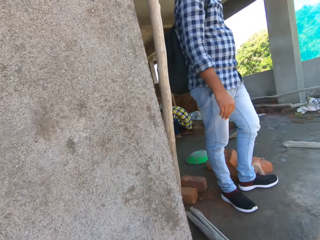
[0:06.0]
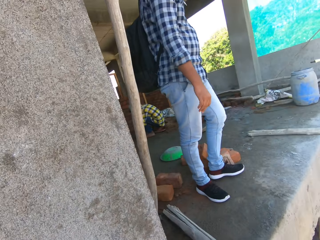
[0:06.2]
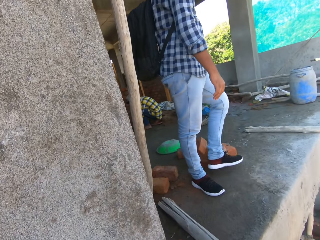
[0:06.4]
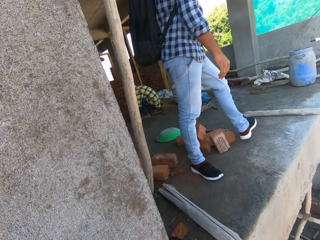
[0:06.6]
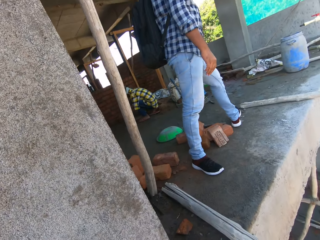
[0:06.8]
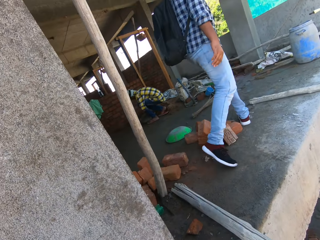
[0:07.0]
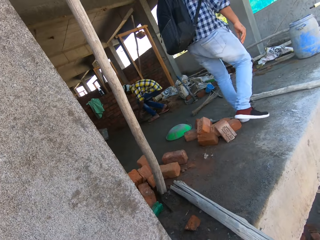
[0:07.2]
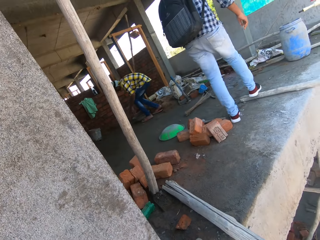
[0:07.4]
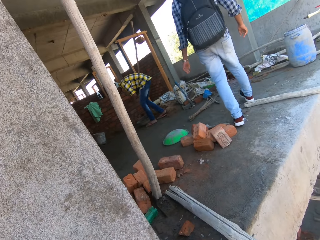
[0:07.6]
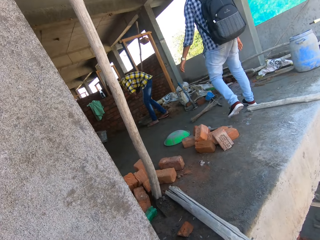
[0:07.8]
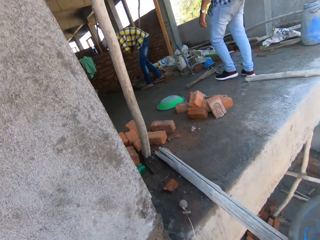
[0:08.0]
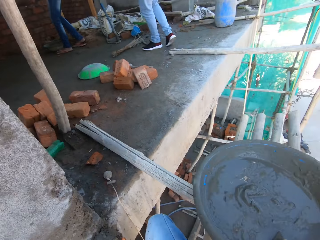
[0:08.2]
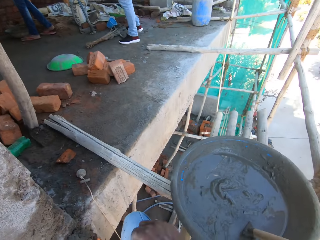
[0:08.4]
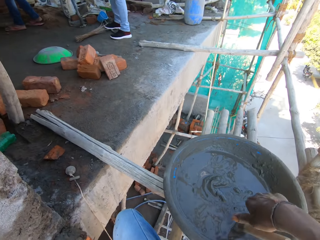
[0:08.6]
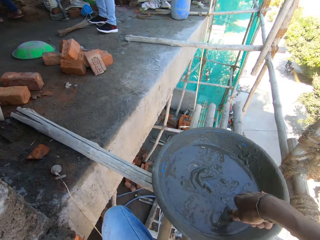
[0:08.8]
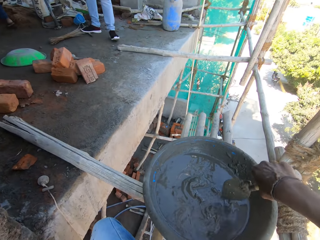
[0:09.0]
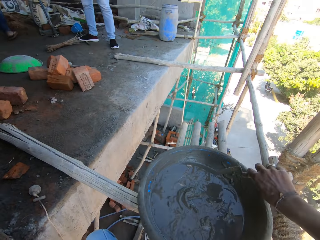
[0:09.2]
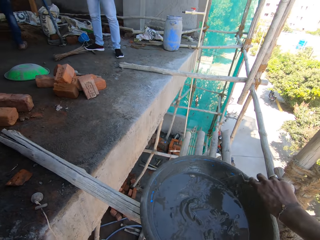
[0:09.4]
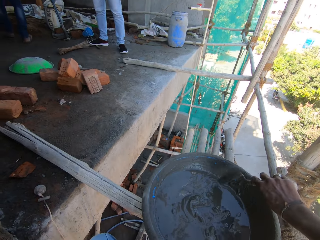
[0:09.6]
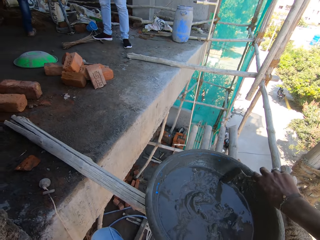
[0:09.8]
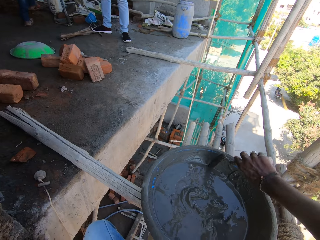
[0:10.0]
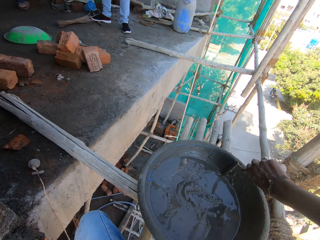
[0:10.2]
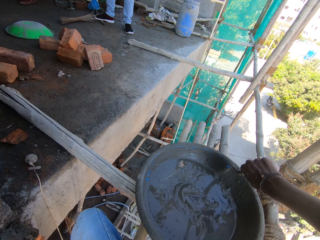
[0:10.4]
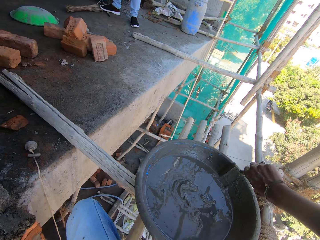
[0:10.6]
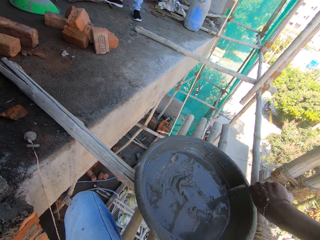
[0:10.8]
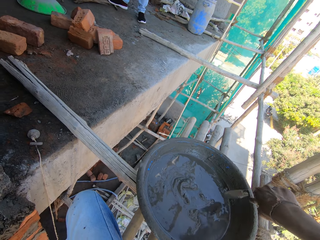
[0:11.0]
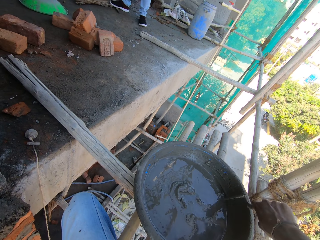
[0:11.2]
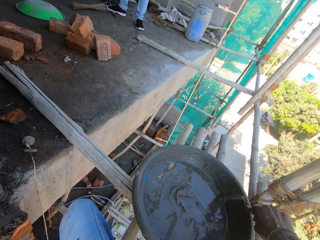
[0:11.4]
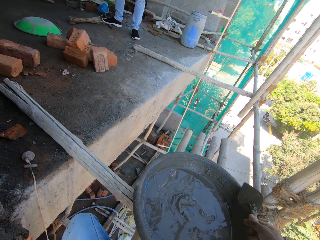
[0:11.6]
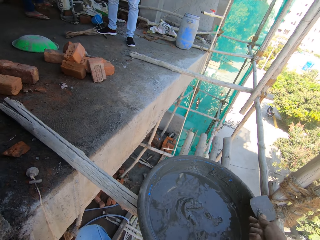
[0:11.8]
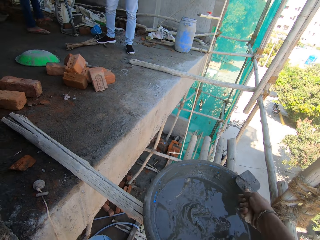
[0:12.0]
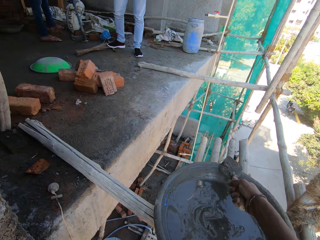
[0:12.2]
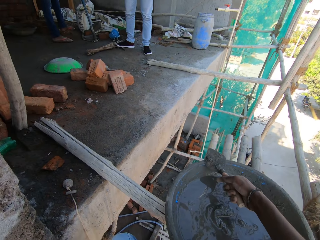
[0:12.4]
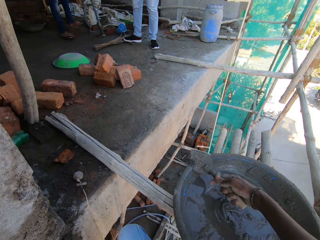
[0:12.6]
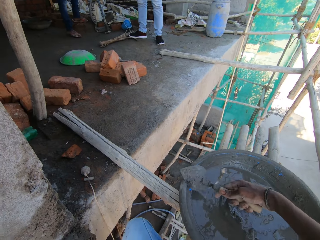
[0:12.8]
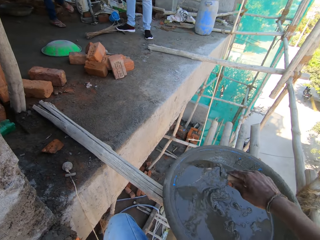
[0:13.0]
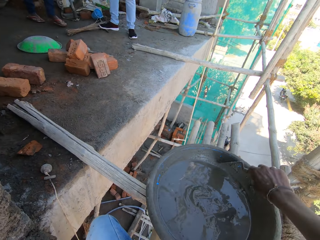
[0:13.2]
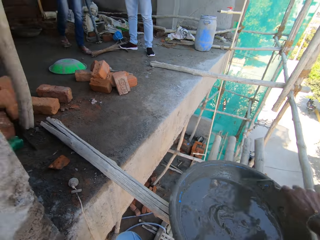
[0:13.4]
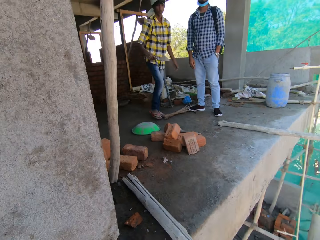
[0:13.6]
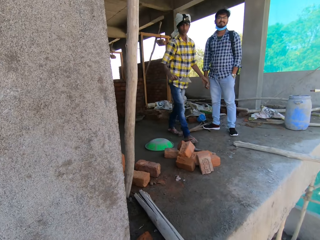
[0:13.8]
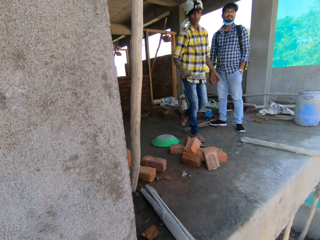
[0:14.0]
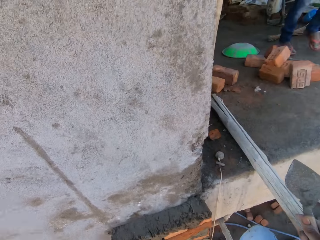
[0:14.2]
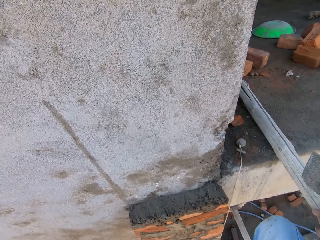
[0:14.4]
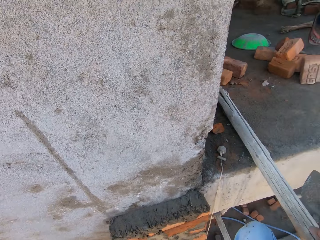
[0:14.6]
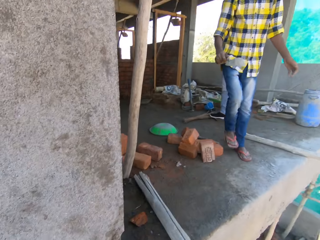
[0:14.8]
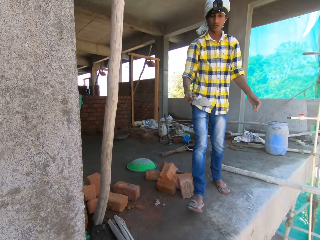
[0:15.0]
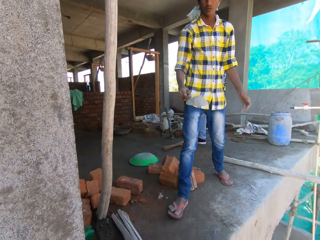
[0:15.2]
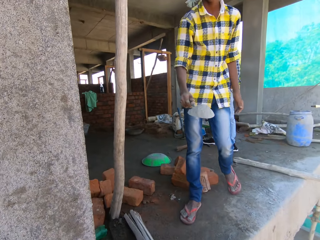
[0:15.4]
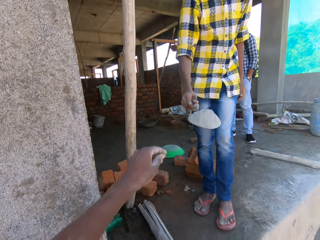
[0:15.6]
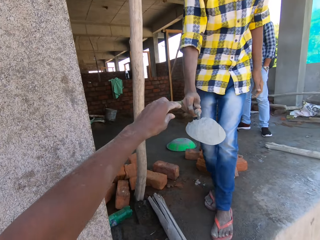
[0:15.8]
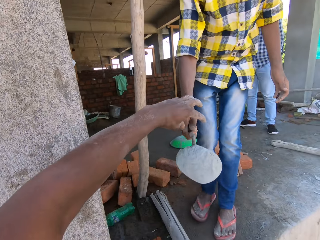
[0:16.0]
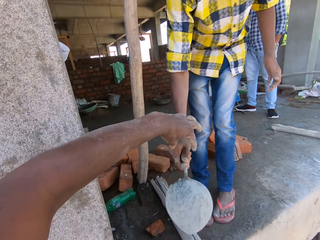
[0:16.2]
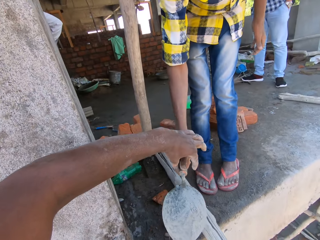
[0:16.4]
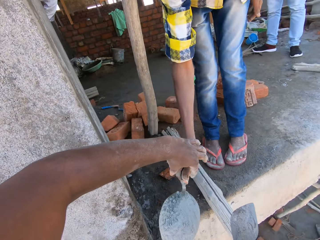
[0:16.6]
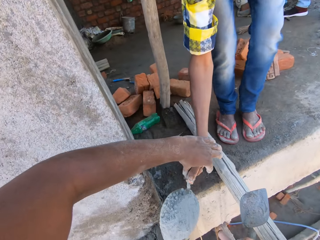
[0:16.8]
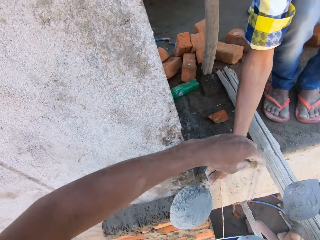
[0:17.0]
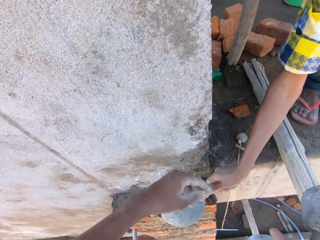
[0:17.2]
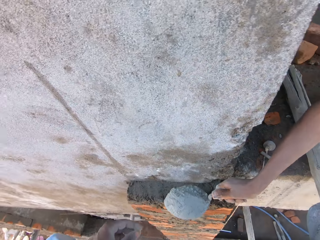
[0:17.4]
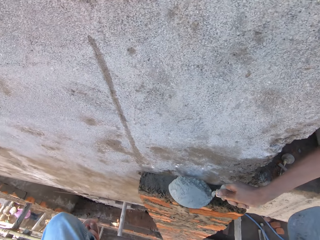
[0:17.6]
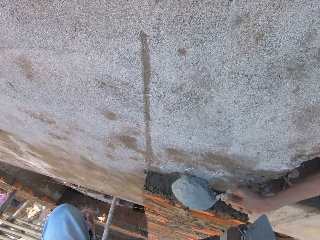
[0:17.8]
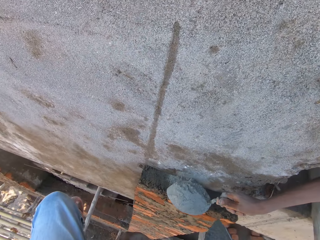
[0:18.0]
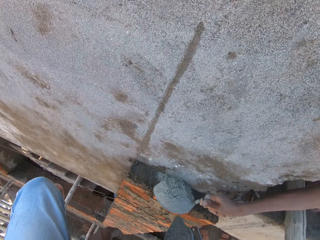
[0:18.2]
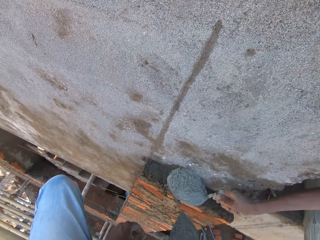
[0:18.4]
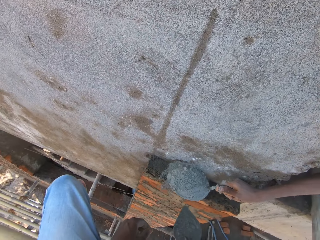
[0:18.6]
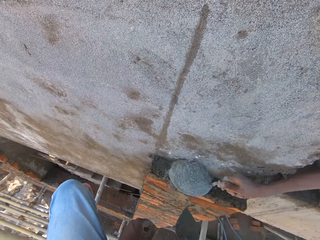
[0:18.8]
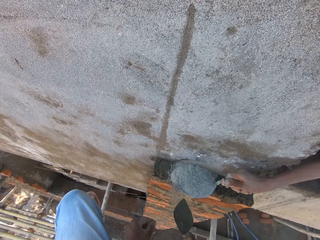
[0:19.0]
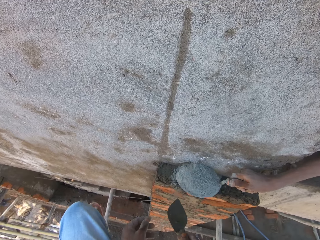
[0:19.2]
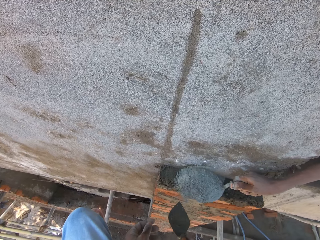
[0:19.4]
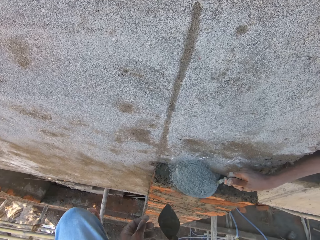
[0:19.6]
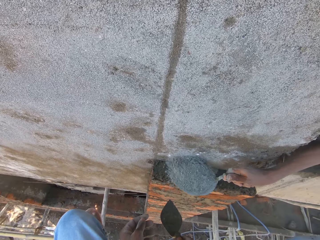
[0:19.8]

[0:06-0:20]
The camera wearer converses. A man walks away. The camera wearer picks a trowel from a pan on a bamboo stick with his right hand. He hits the pan with the trowel in his right hand. He scrapes mortar from the pan on the bamboo stick with his right hand. He takes the cement with the trowel. Another man walks towards the camera wearer with cement on a trowel in his right hand. The camera wearer takes the trowel. The other man pours cement on a concrete wall from the trowel in his right hand.

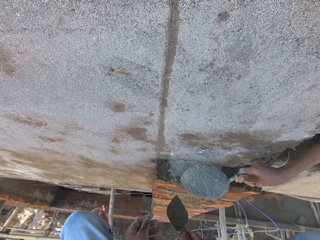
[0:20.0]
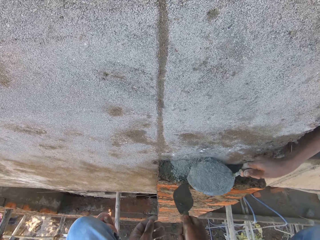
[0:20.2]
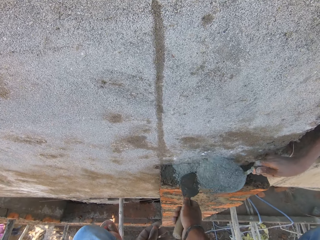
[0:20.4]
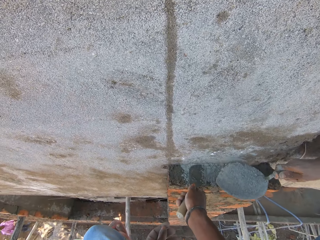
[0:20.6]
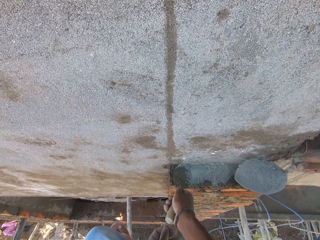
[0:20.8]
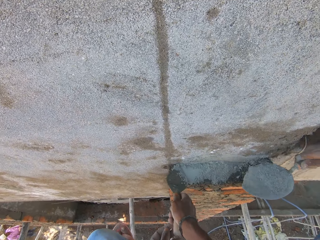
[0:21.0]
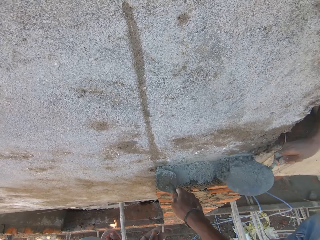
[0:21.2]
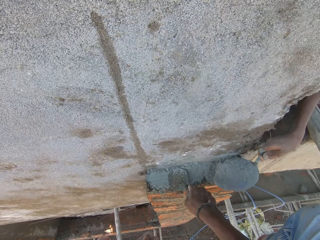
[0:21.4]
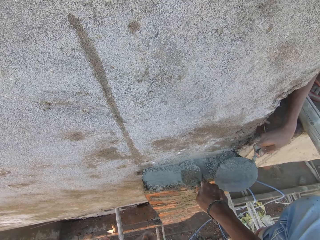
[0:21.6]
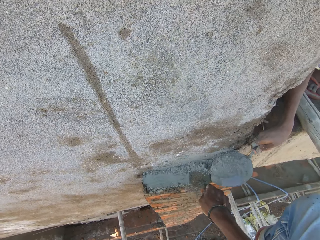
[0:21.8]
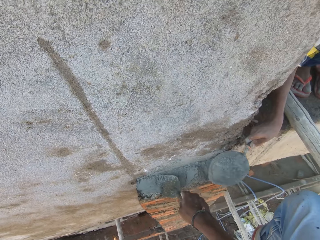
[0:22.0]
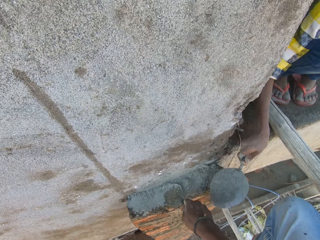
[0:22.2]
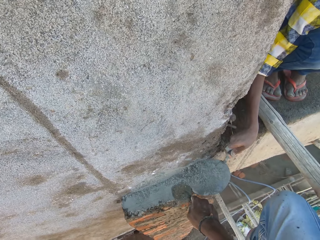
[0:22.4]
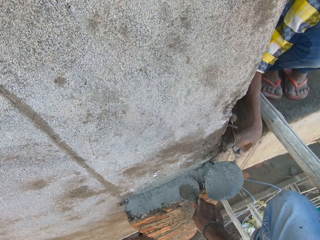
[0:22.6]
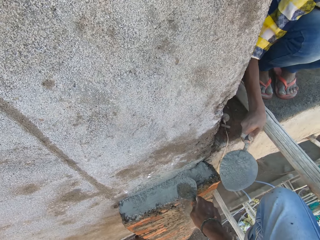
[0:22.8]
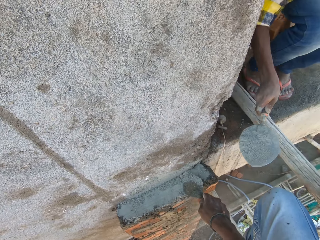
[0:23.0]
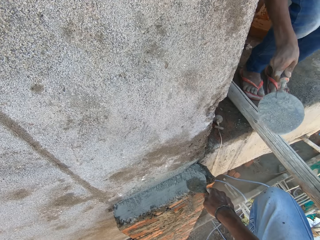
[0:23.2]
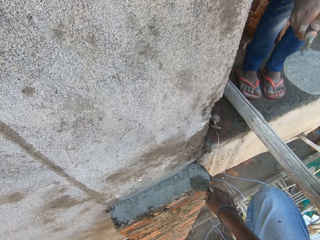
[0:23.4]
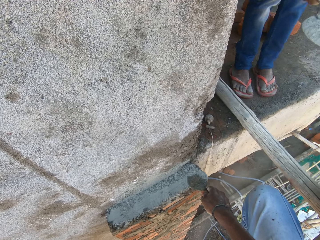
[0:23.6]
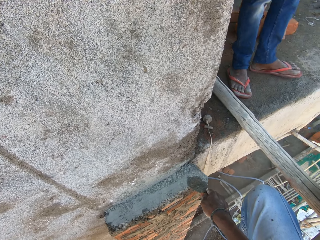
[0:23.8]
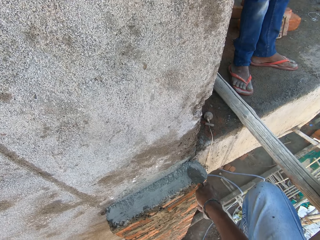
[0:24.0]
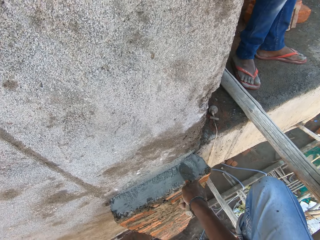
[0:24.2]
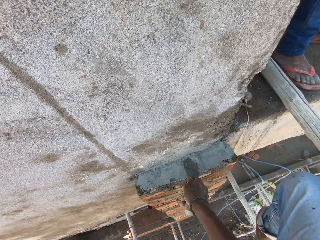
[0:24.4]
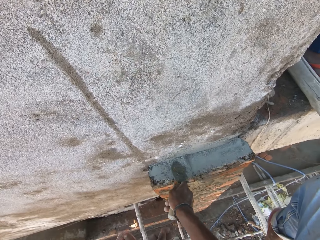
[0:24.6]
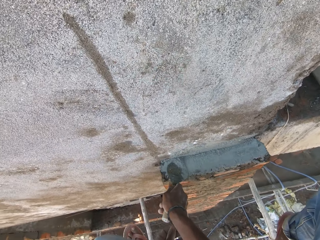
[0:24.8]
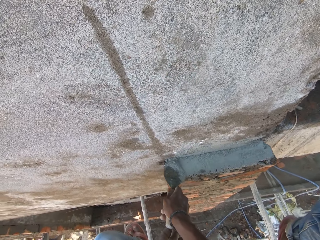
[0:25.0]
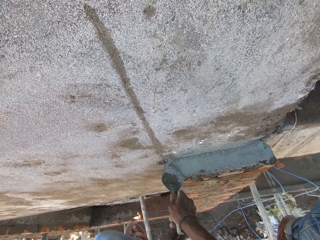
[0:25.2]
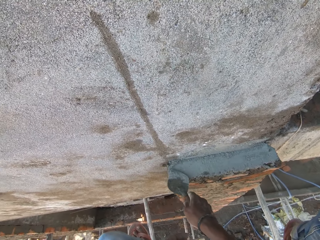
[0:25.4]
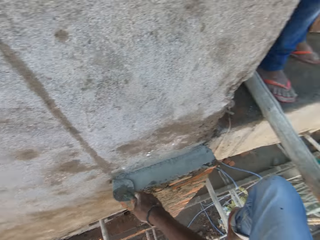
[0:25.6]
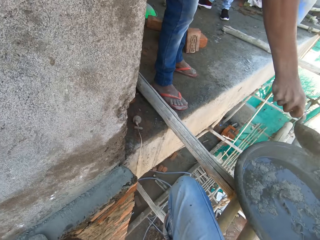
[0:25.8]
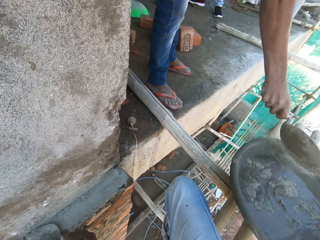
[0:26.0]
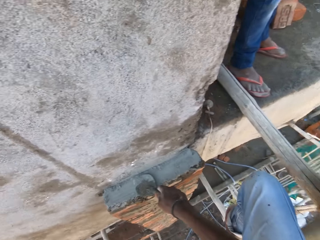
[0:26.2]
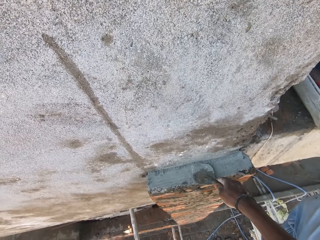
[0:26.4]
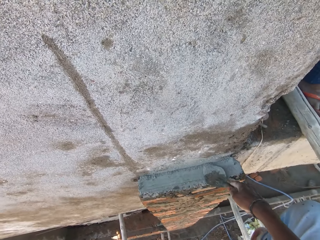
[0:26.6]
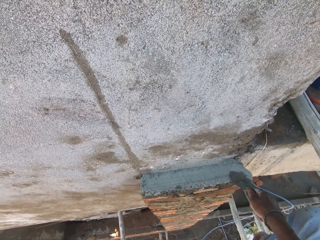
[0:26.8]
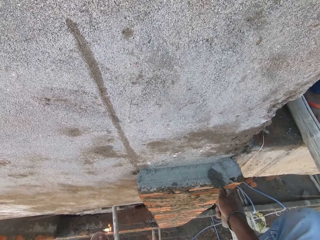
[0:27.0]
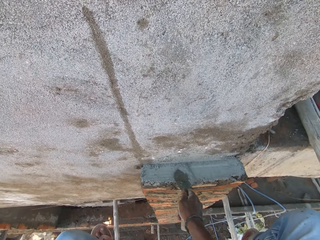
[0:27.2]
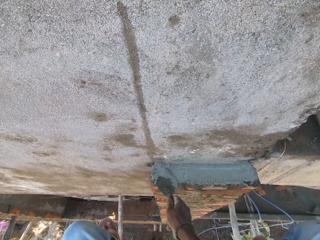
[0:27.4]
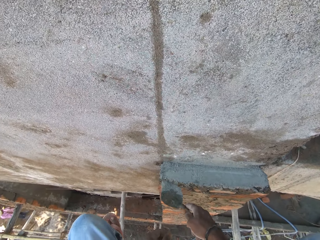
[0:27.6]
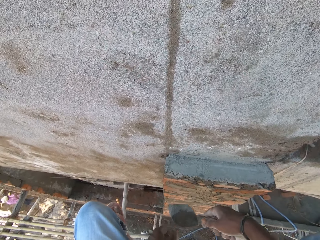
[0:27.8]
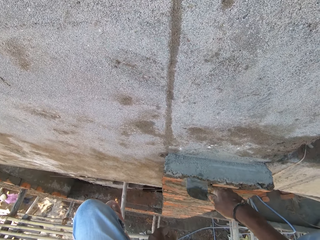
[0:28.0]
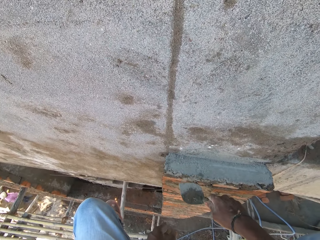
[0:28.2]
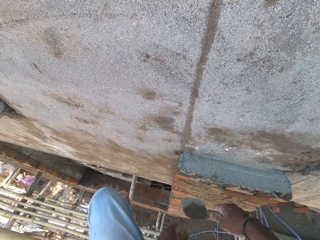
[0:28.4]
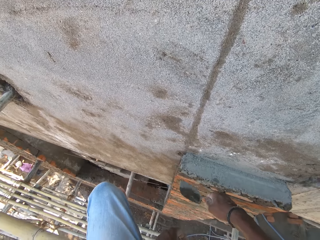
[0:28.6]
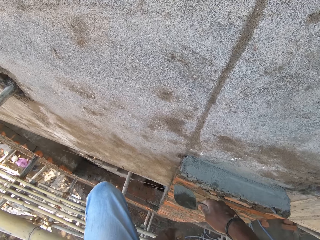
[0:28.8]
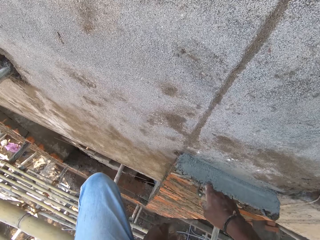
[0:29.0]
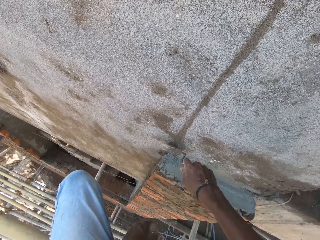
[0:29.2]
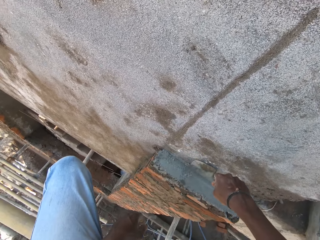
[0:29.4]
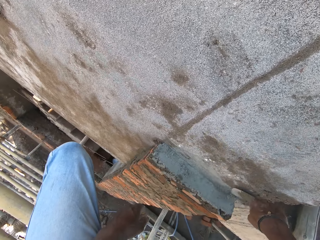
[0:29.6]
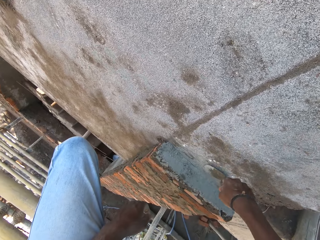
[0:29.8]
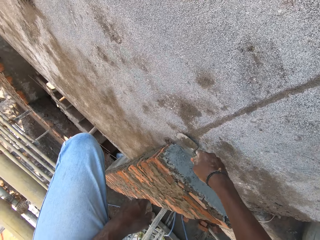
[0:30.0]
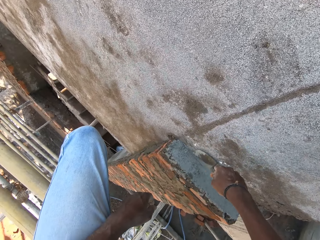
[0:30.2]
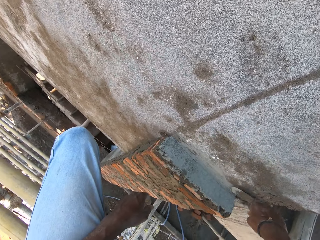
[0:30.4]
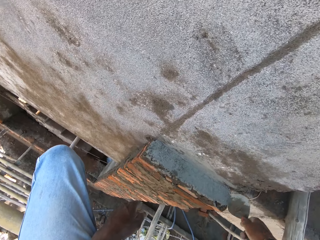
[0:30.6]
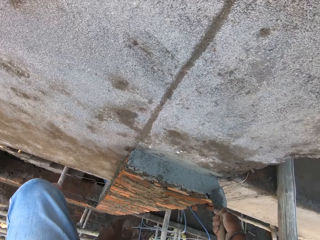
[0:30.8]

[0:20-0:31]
The camera wearer spreads cement on the concrete wall with the trowel in his right hand. He talks to the man. He levels the cement with the trowel. The man taps the pan on the bamboo stick with the trowel in his right hand. The camera wearer scrapes the concrete wall with the trowel in his right hand.
